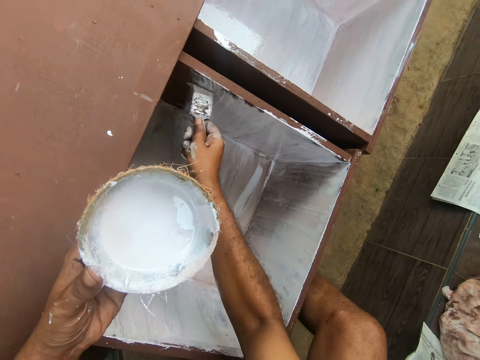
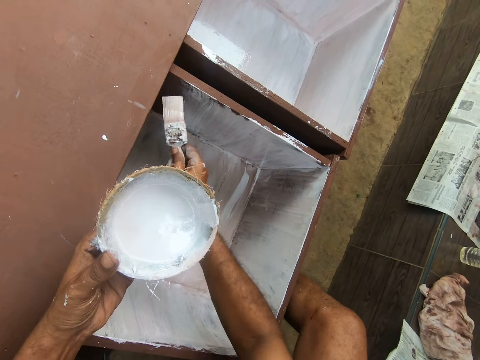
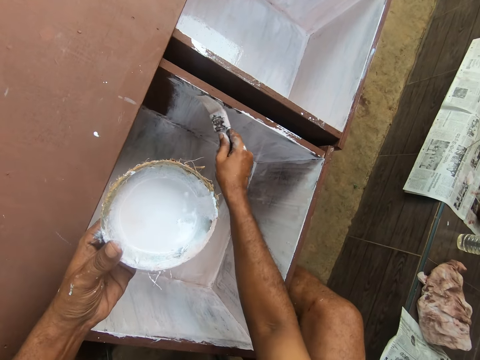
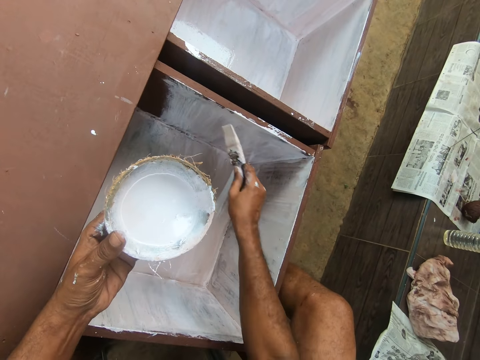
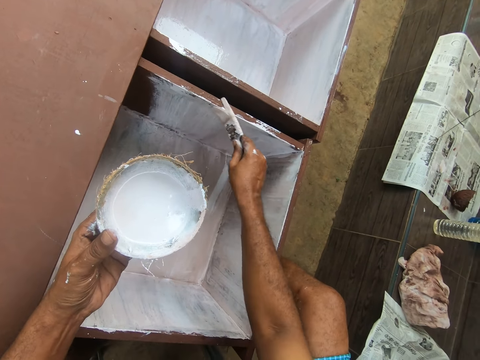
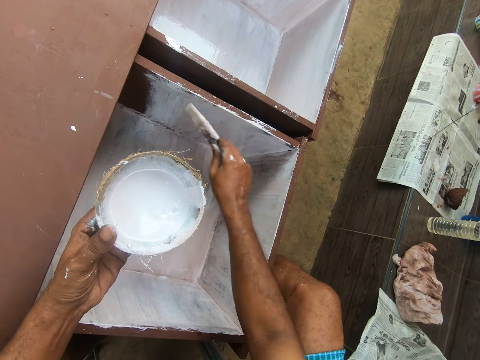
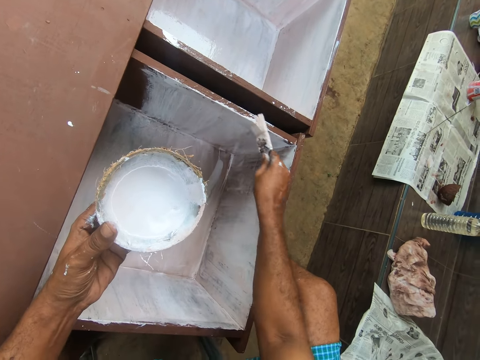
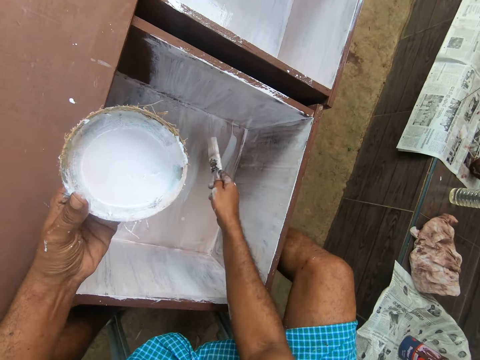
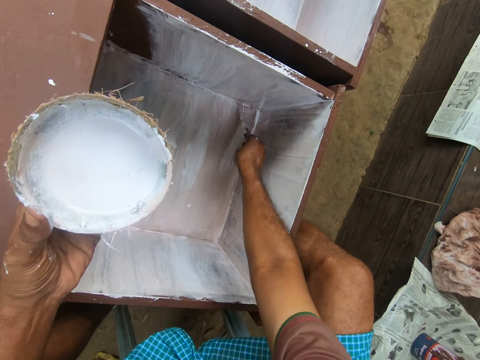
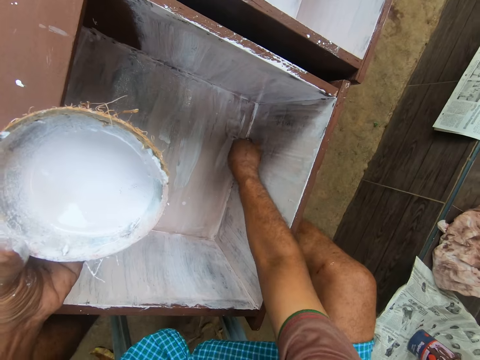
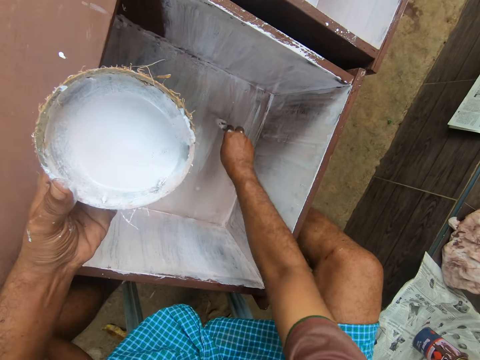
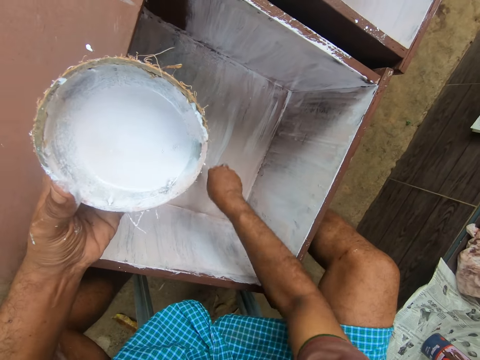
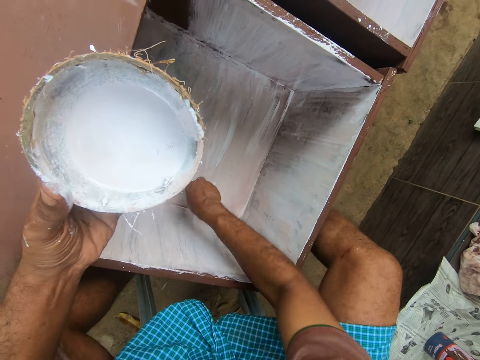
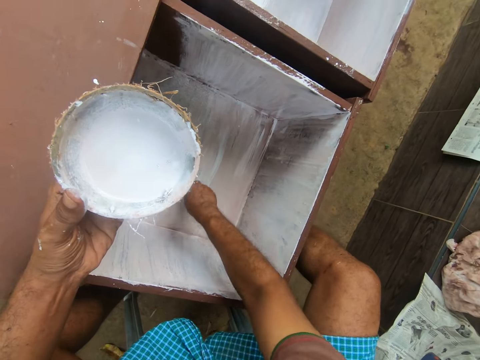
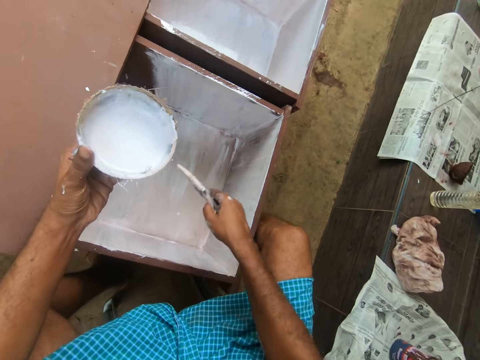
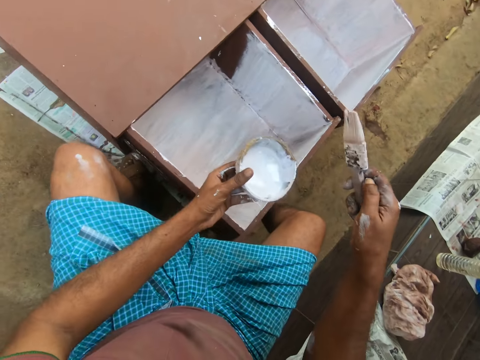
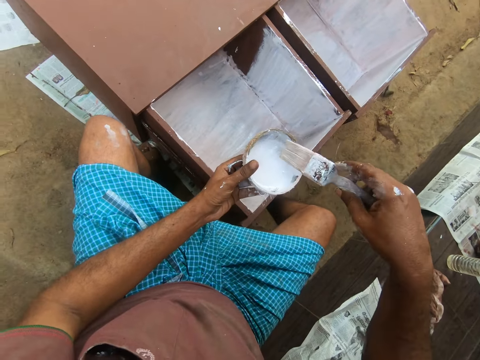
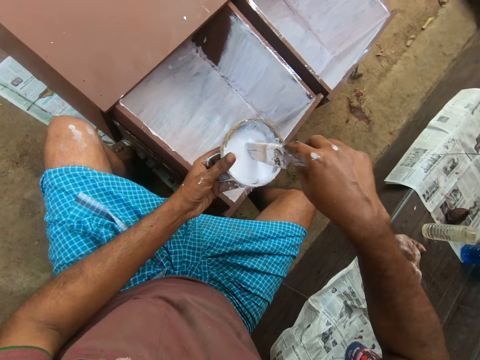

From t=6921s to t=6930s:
The camera wearer dips the paintbrush into paint in a coconut shell in his left hand.

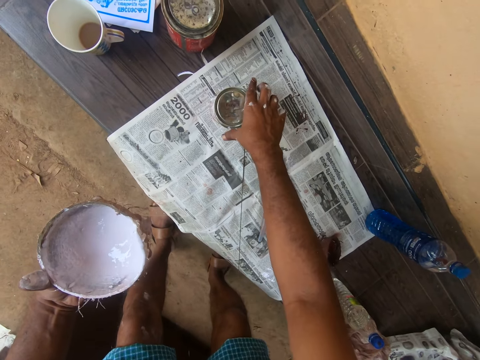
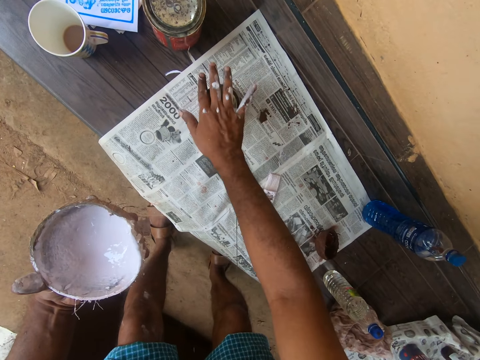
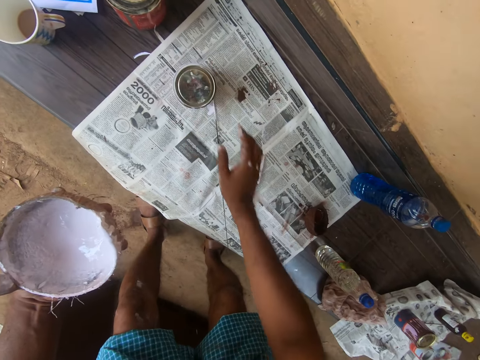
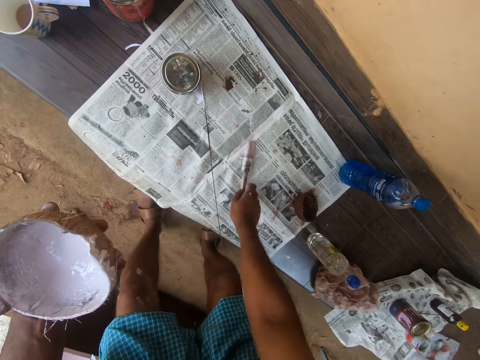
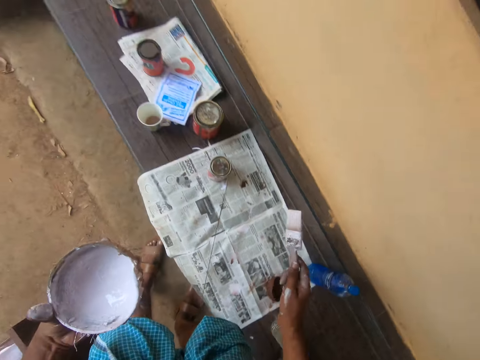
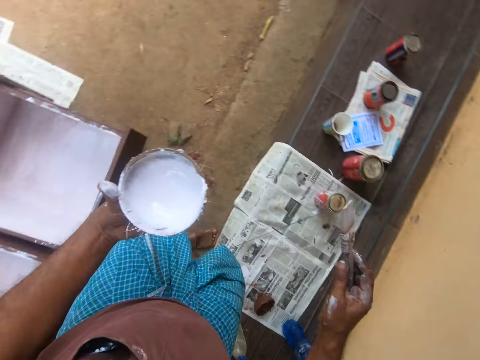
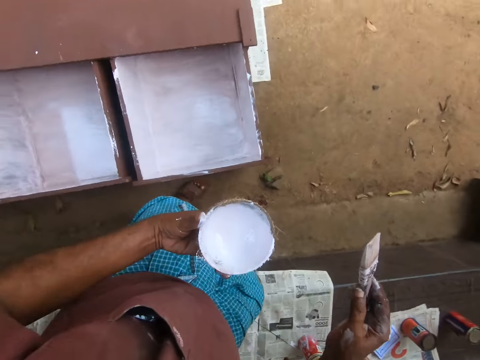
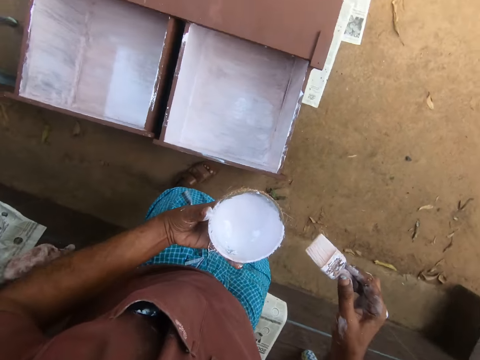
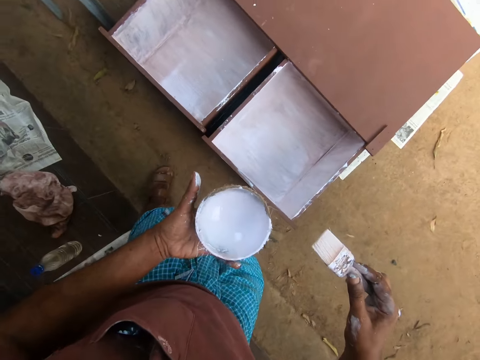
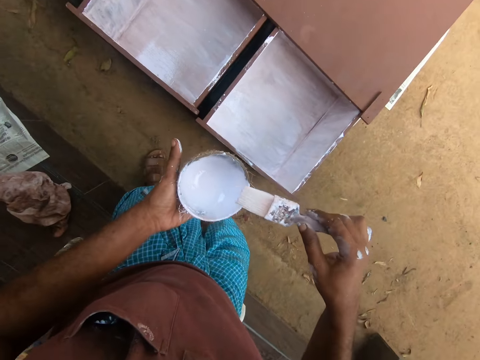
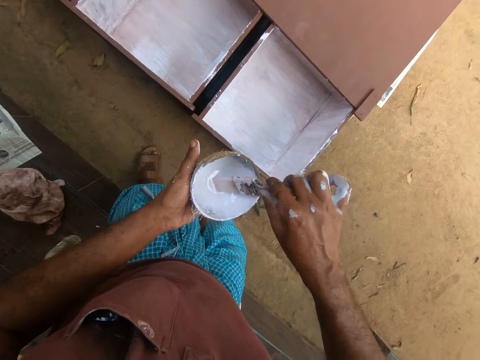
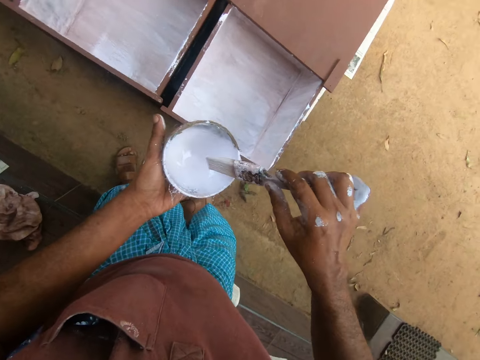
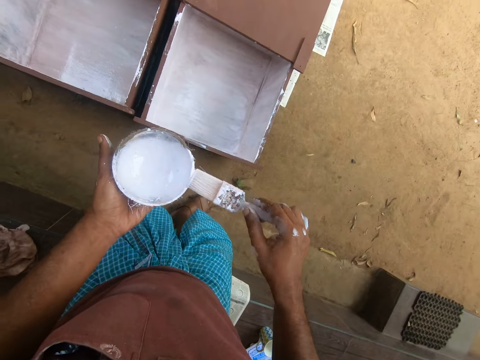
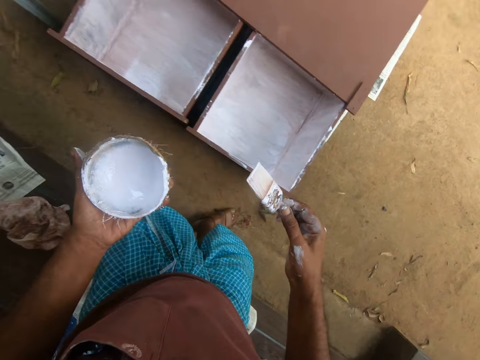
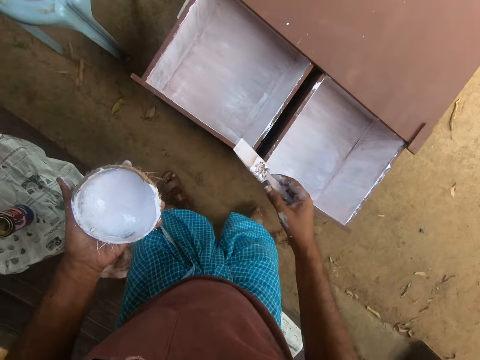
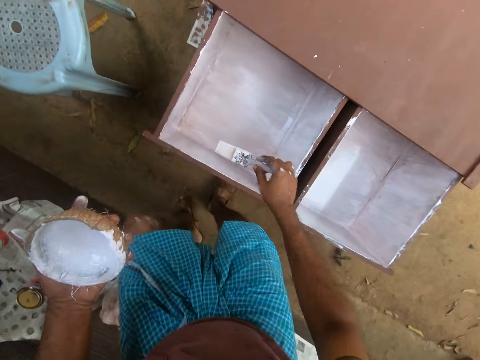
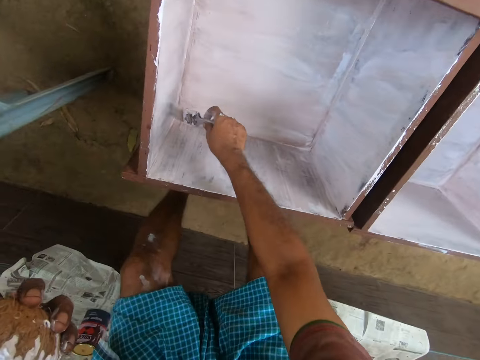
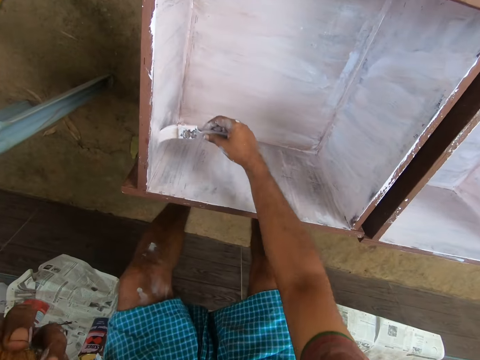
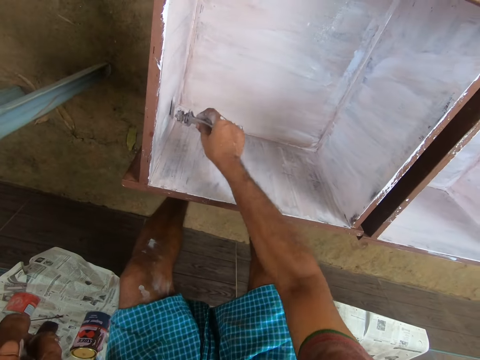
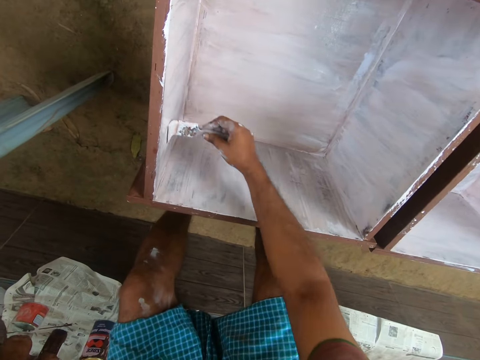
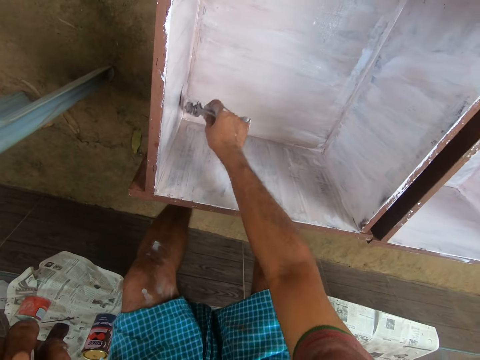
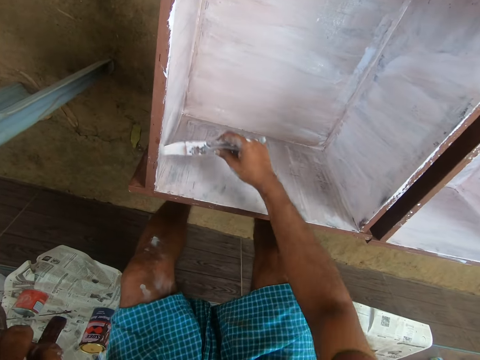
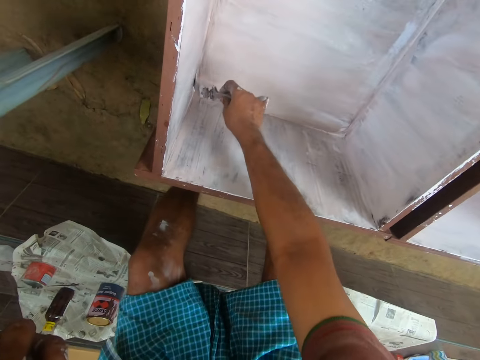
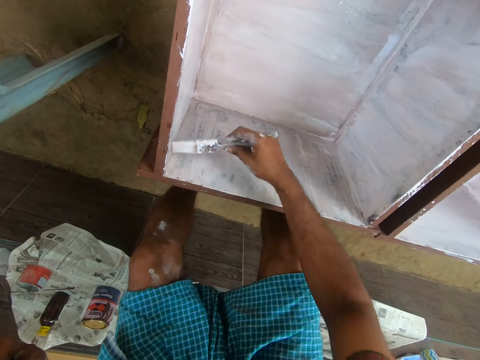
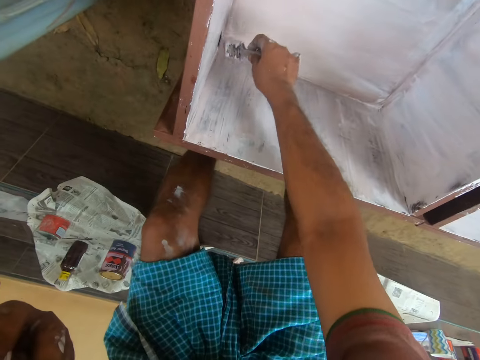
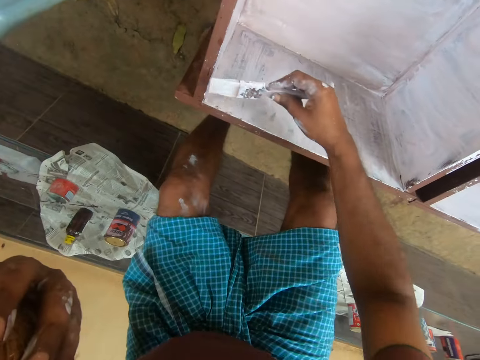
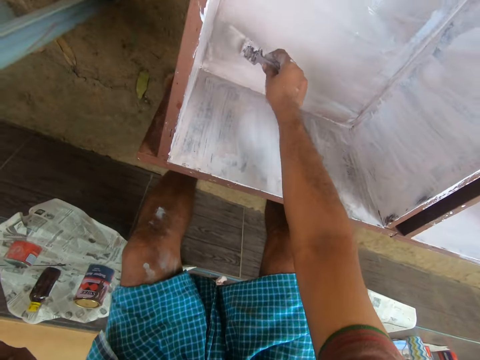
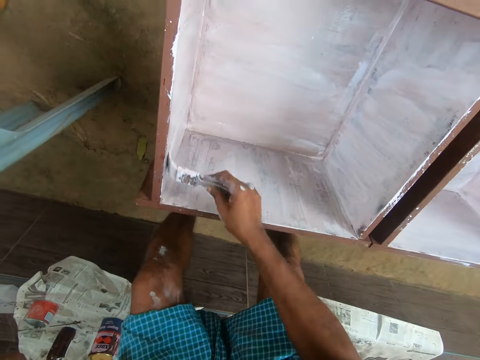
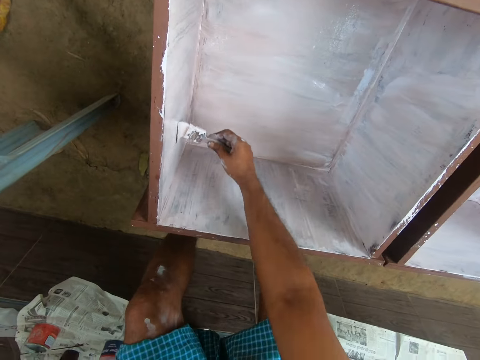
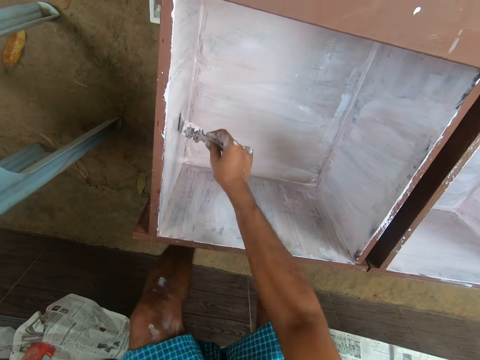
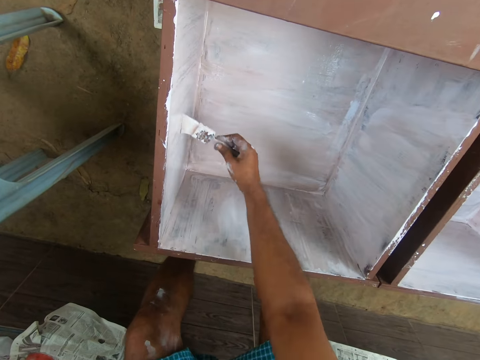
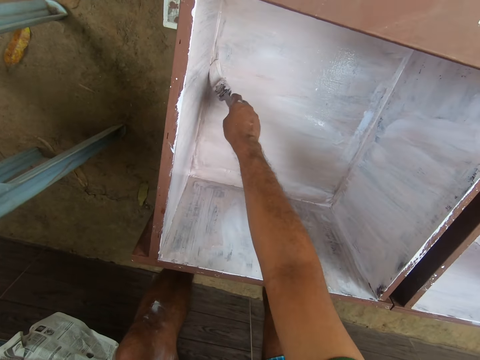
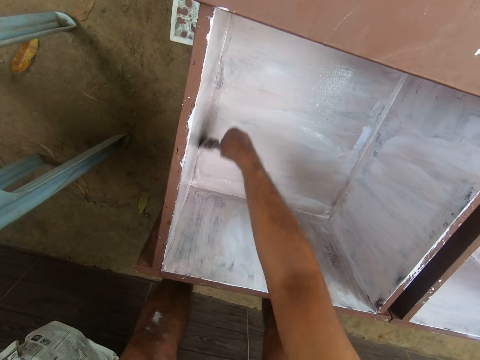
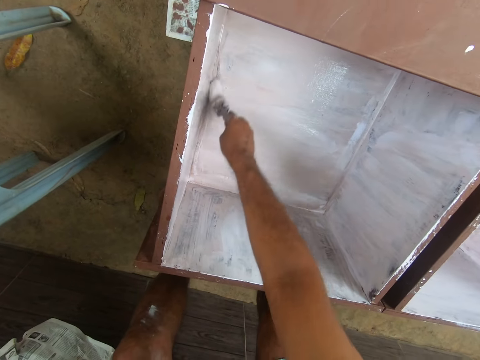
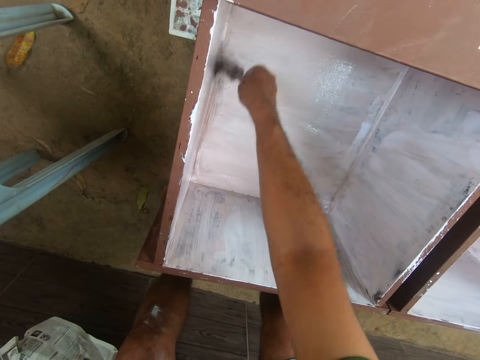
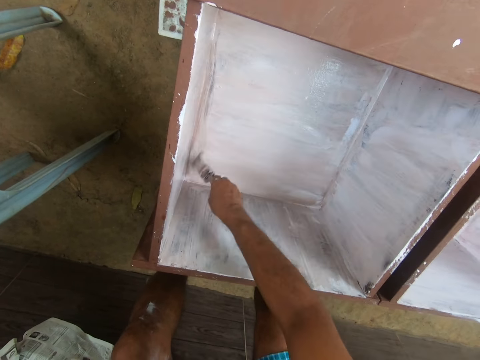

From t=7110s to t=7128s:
The camera wearer picks up the paintbrush on the newspaper on the pavement. He scoops paint in the coconut shell with the paintbrush. He rubs the paintbrush on the side of the coconut shell. He paints the wardrobe with the paintbrush with his right hand.
